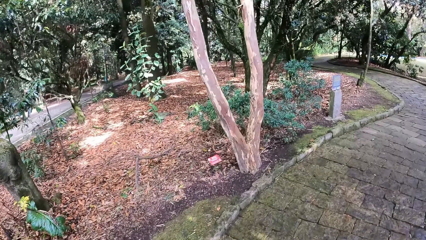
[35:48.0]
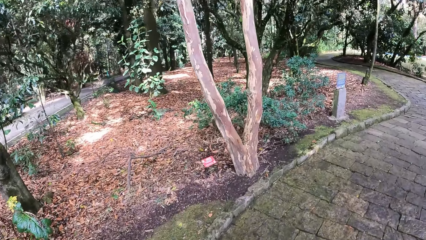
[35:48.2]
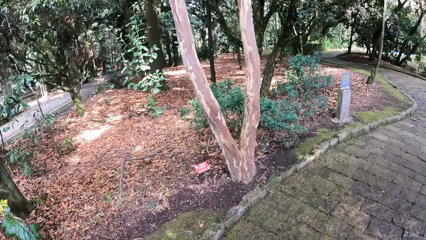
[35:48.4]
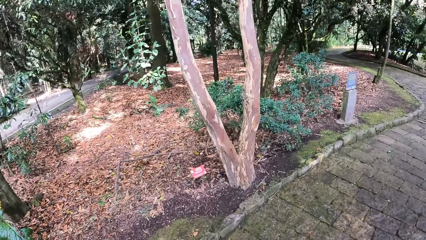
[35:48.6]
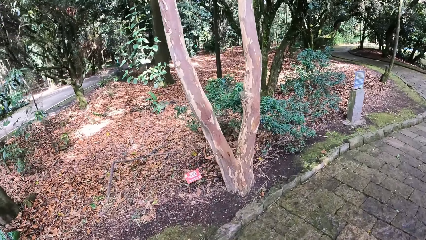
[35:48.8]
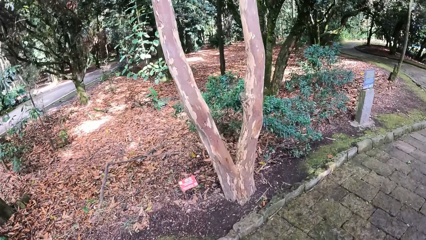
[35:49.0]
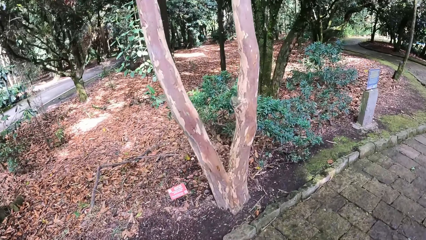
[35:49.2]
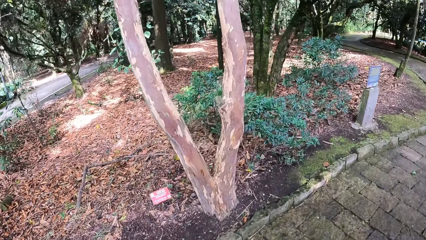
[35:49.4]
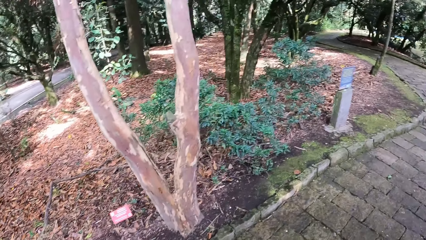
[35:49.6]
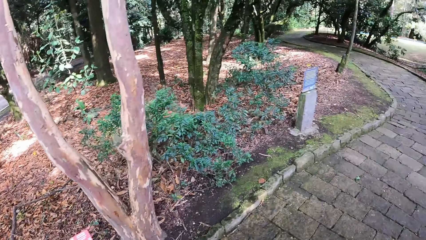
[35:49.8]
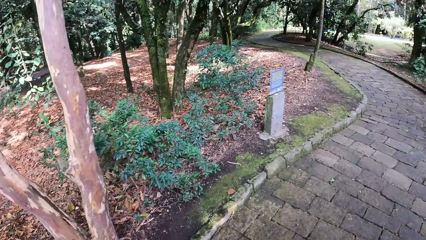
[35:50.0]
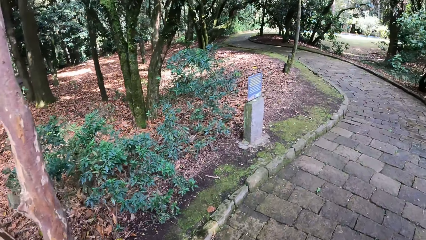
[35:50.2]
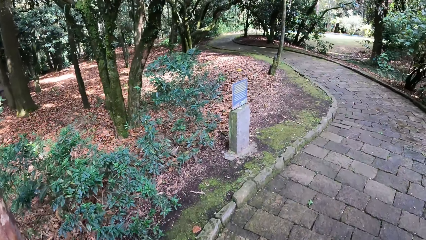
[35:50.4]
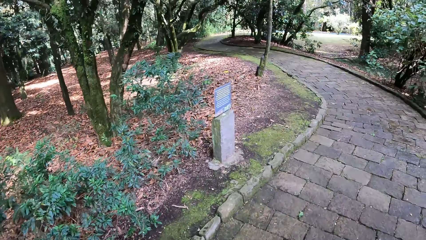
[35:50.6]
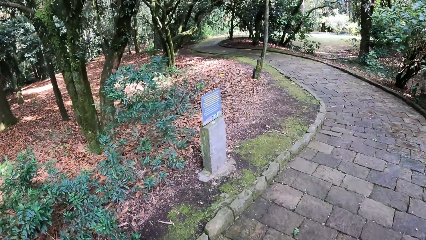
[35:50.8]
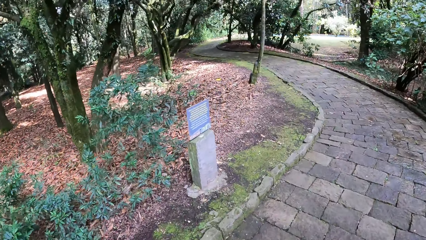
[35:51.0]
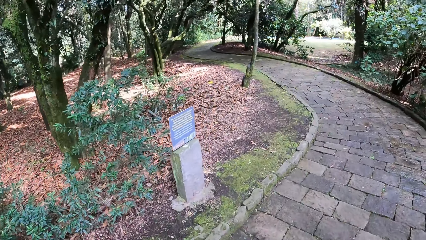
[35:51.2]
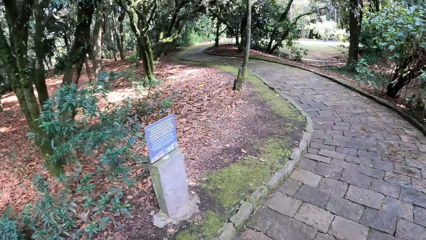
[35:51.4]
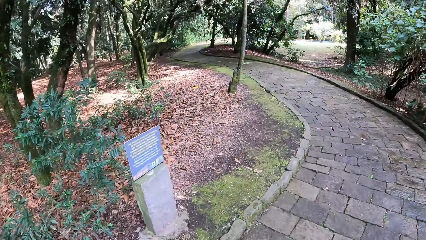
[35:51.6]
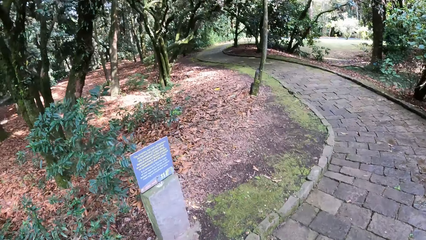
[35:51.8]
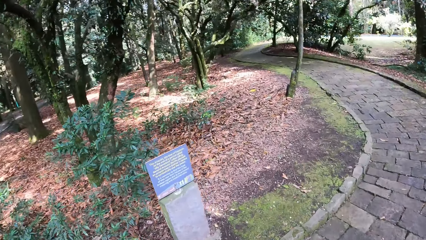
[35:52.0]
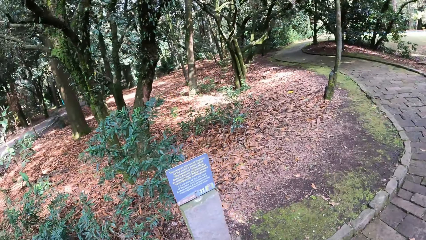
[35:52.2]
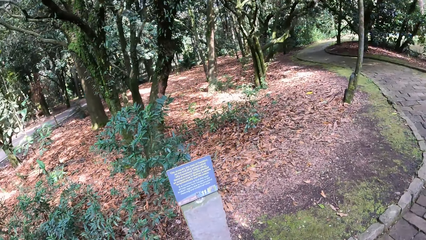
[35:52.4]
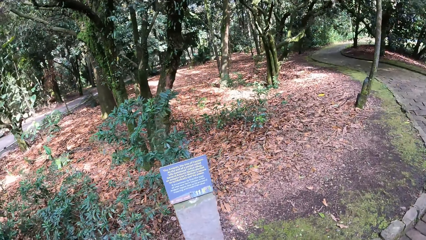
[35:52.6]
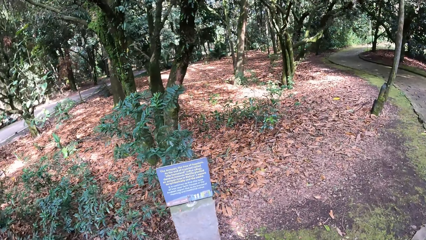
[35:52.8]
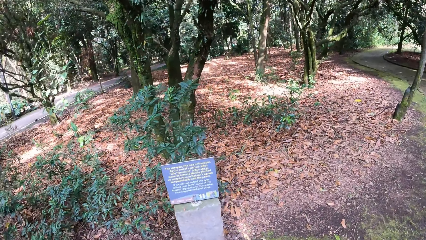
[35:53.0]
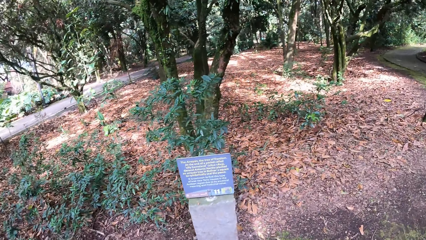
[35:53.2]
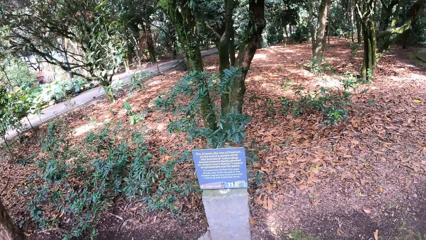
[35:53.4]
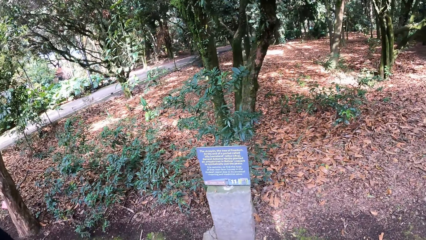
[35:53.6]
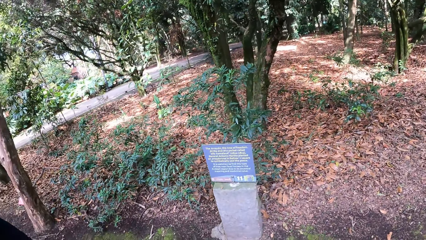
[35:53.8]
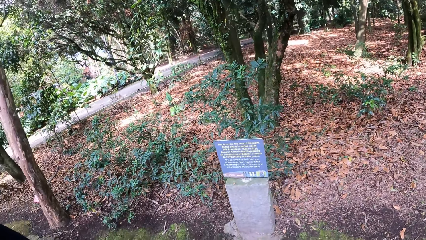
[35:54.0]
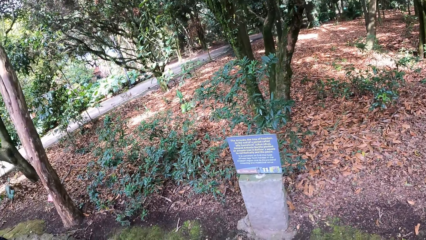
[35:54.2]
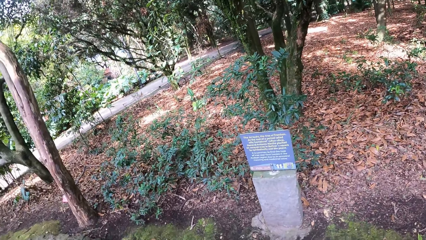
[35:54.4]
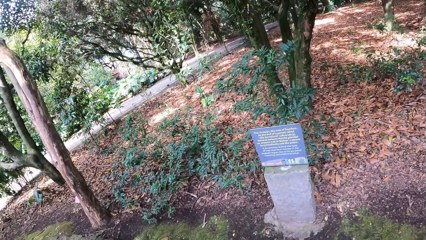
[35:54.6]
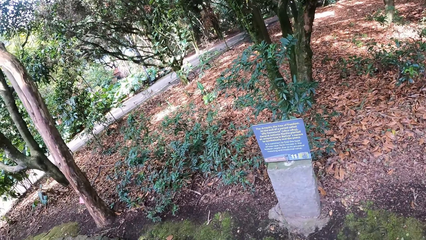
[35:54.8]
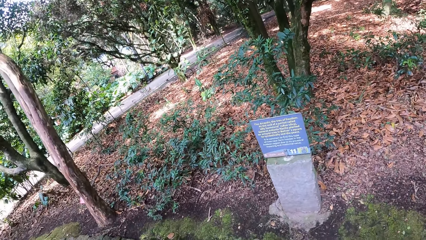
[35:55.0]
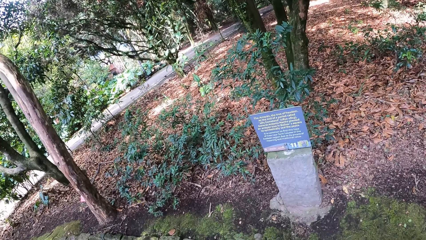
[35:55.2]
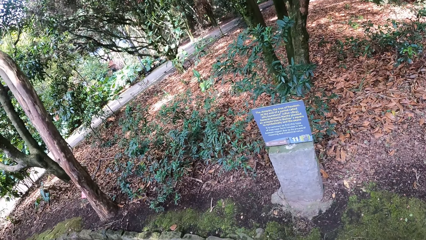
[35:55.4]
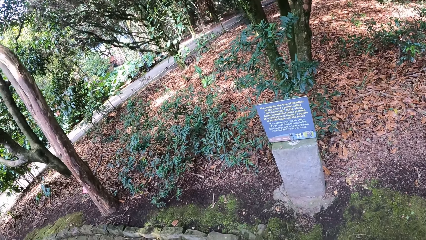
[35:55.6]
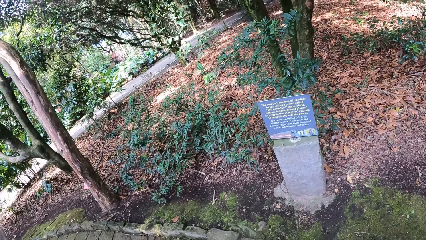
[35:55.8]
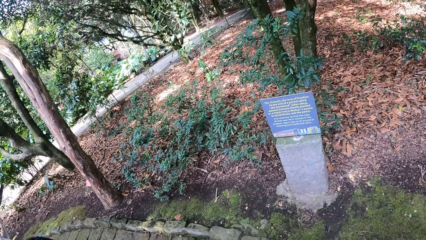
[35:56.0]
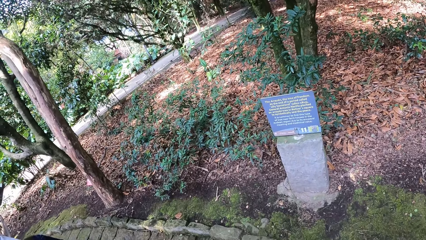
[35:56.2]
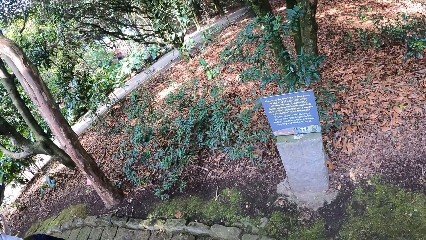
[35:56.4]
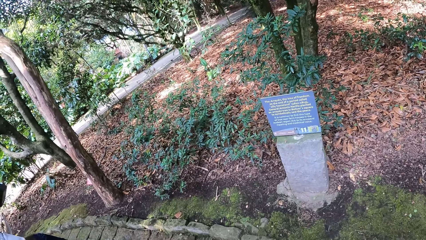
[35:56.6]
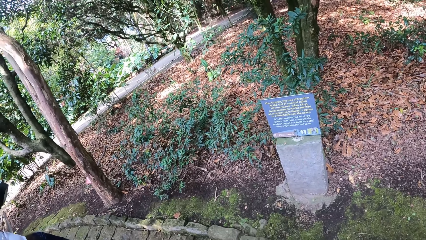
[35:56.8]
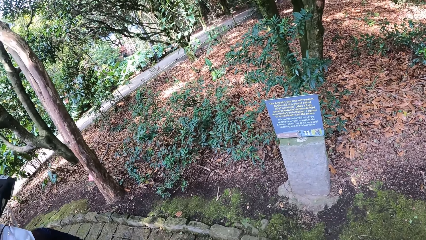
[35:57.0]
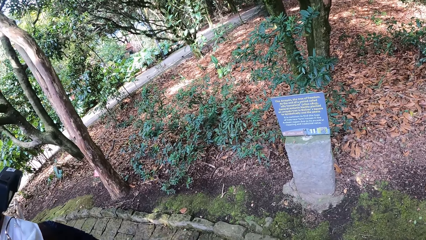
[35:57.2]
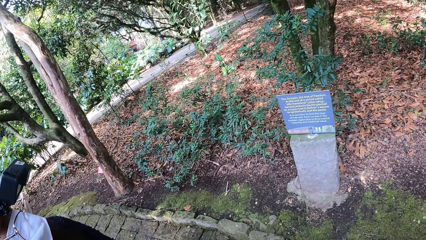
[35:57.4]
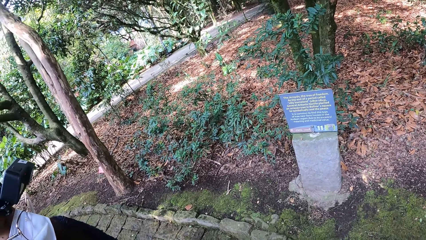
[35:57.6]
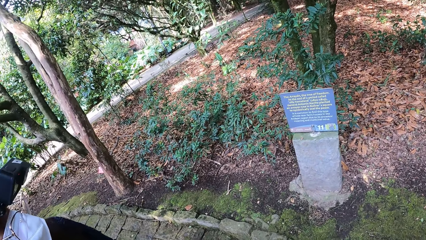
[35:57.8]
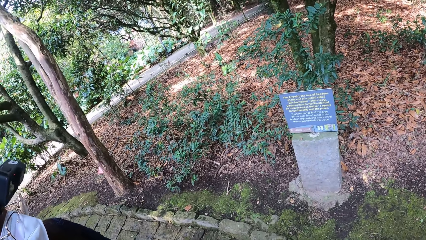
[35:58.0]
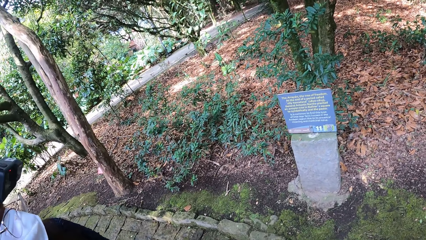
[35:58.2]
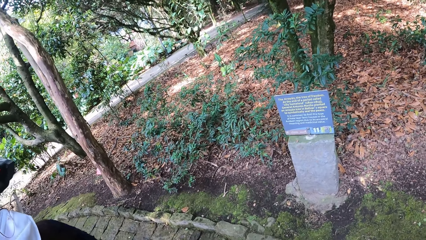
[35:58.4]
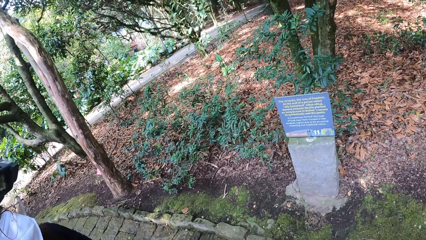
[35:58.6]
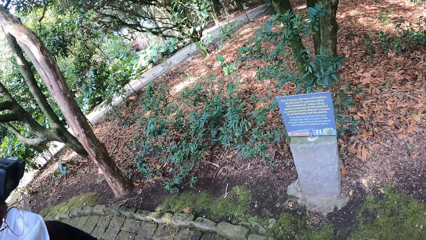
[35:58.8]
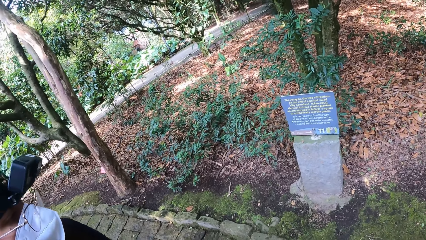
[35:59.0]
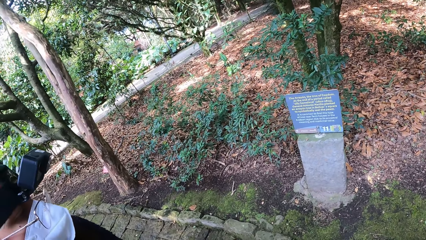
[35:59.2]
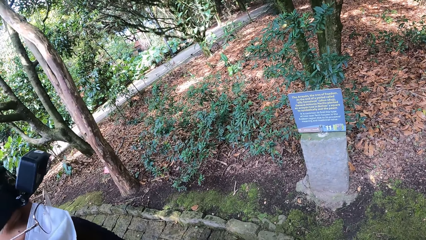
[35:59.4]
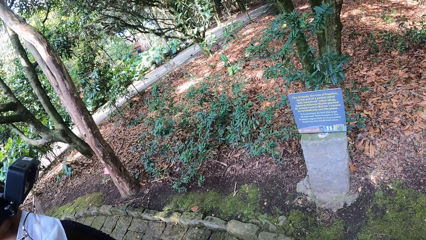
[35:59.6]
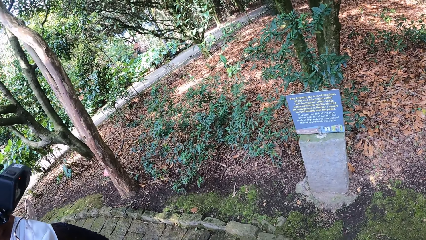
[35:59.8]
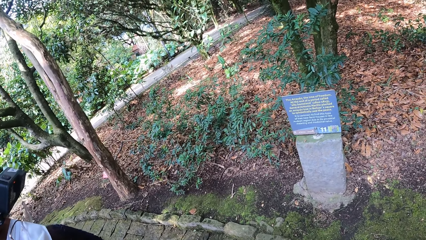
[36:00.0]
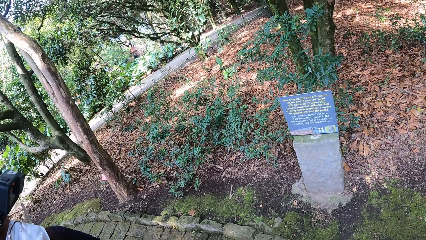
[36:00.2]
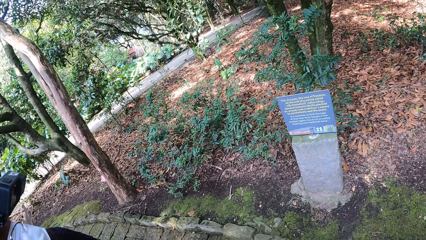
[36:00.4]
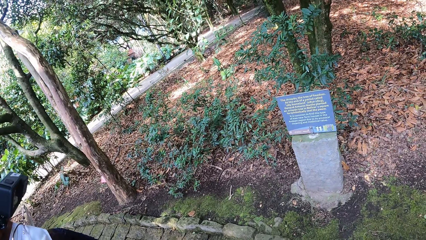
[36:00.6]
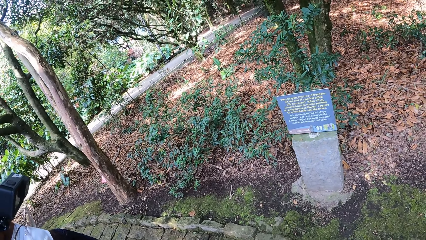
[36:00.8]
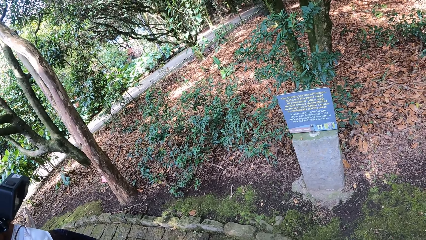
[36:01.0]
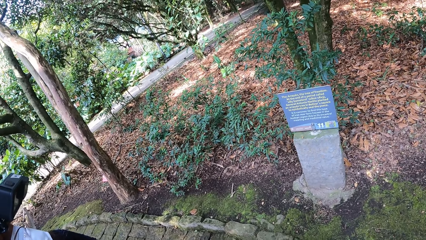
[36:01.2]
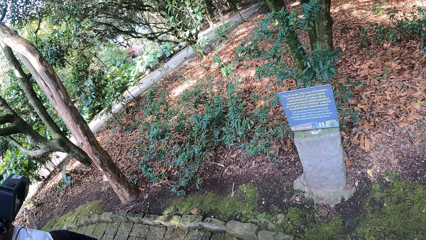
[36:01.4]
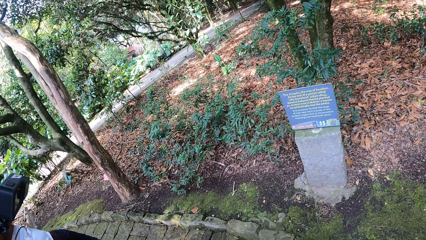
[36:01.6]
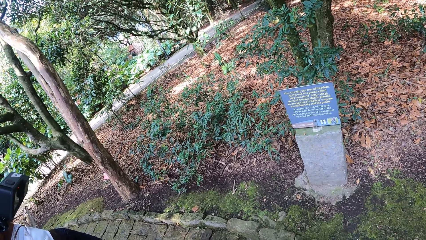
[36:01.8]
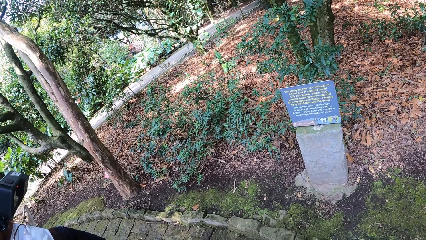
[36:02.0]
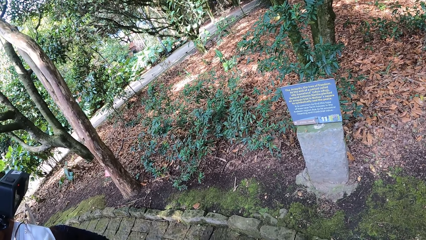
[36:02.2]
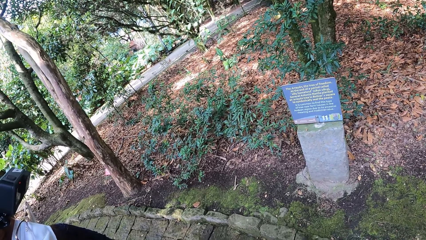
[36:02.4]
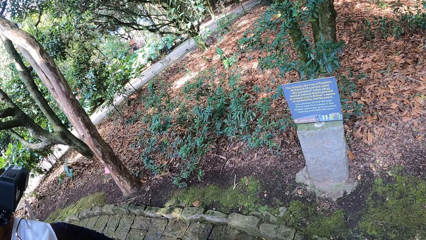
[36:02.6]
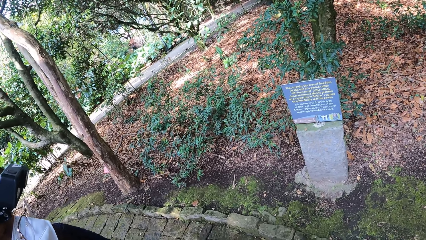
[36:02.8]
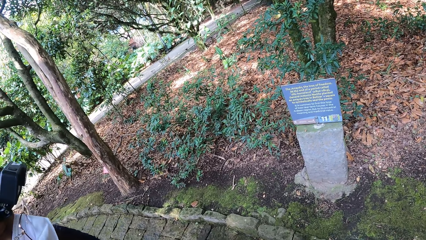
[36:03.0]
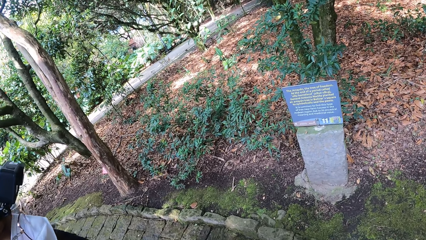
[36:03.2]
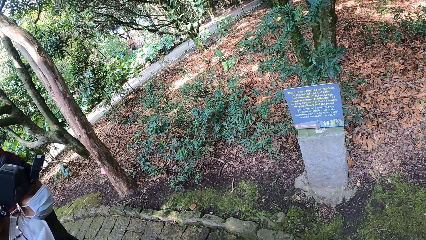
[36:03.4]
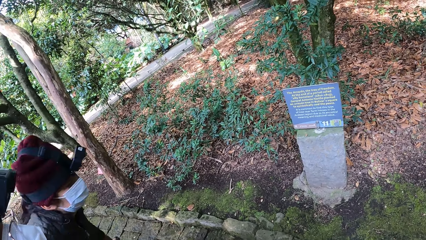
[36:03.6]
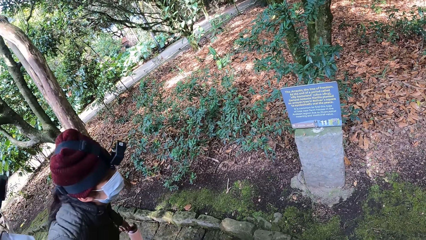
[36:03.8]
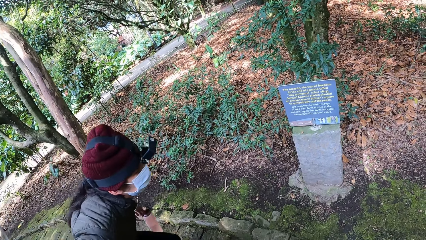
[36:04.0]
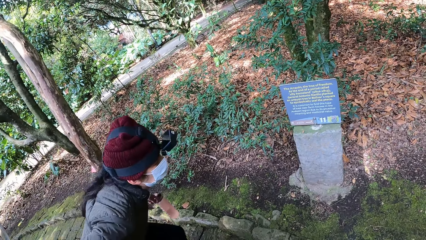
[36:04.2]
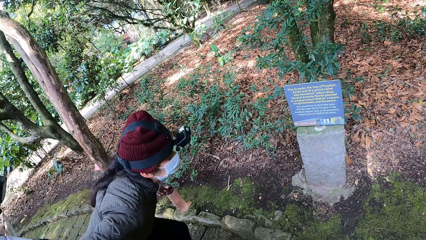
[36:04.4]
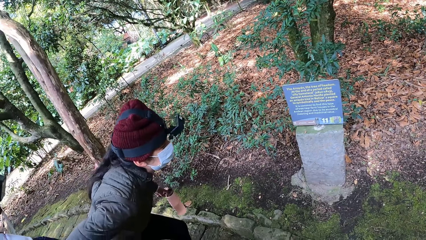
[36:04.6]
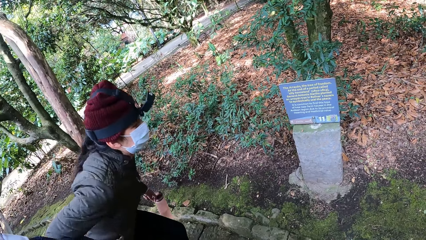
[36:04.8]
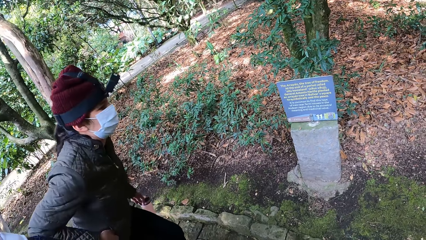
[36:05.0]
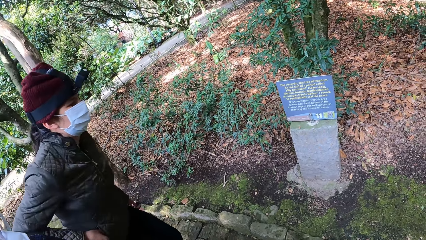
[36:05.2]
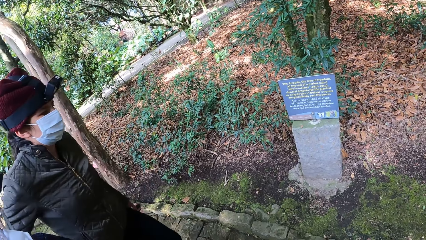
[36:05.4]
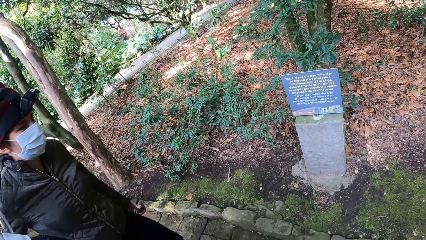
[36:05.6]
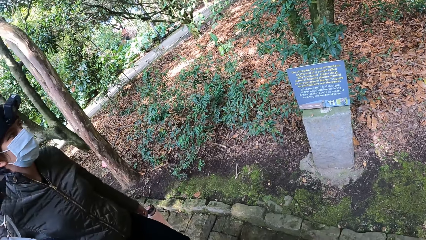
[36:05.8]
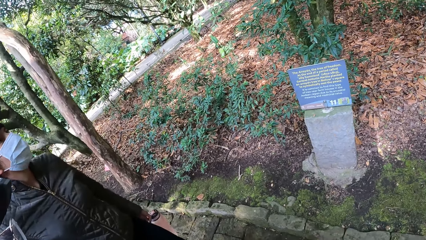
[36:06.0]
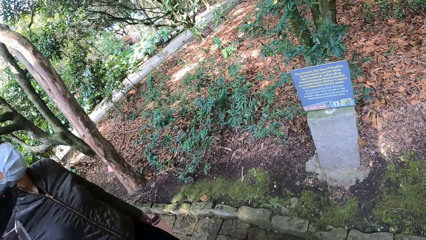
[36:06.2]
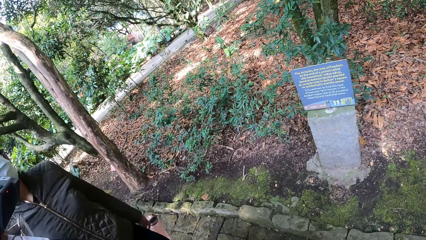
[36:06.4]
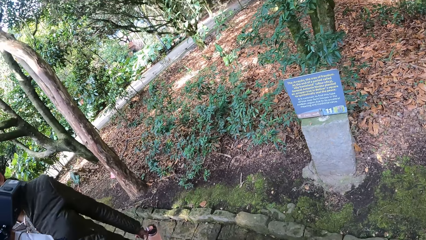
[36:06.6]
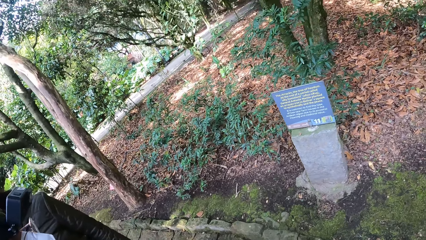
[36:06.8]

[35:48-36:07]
The camera wearer walks on the walkway. They look at a monument in the ground with a woman and another woman. They look at the sign post icon.
